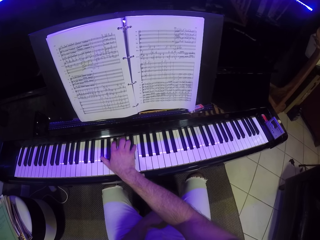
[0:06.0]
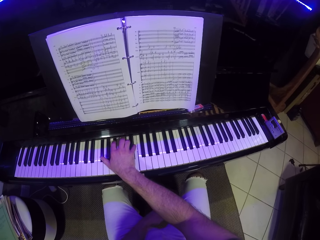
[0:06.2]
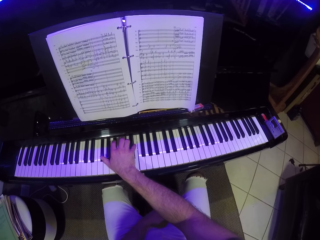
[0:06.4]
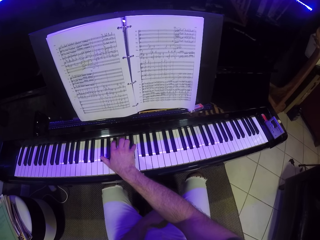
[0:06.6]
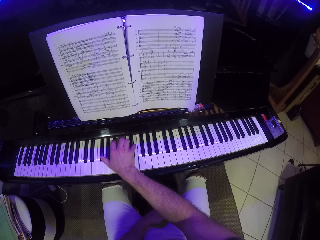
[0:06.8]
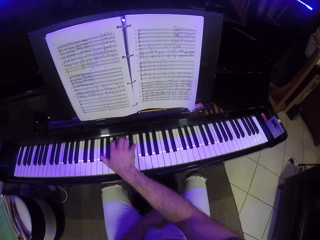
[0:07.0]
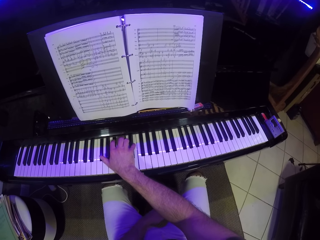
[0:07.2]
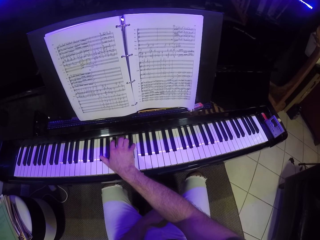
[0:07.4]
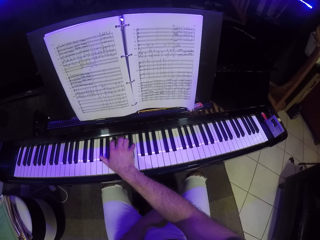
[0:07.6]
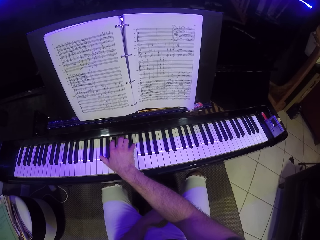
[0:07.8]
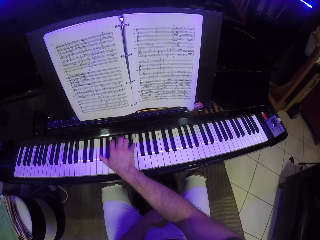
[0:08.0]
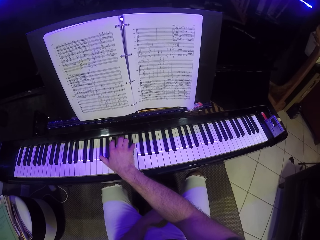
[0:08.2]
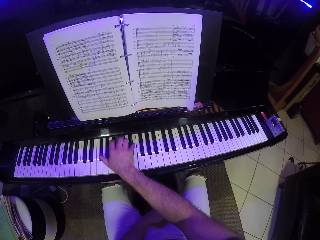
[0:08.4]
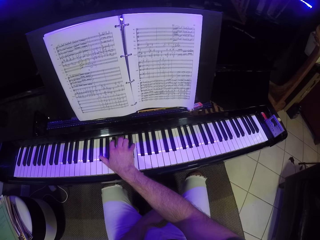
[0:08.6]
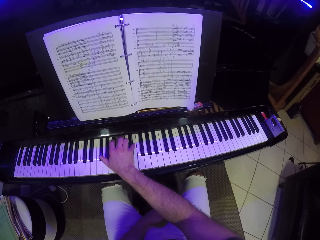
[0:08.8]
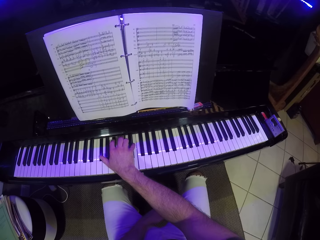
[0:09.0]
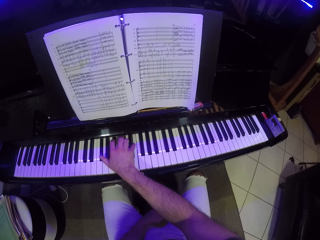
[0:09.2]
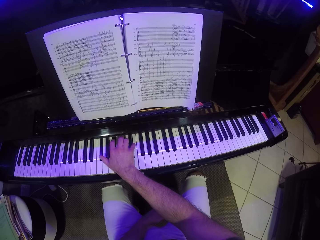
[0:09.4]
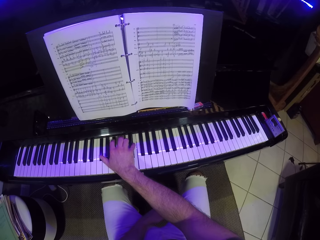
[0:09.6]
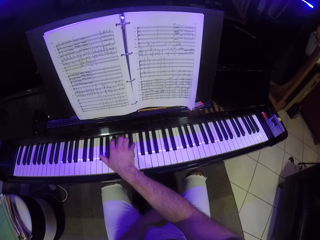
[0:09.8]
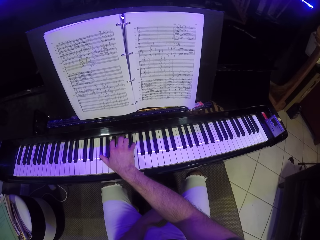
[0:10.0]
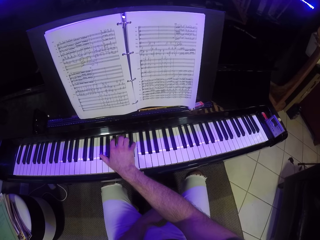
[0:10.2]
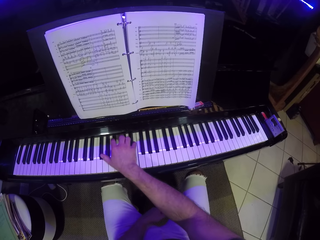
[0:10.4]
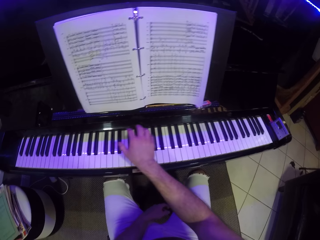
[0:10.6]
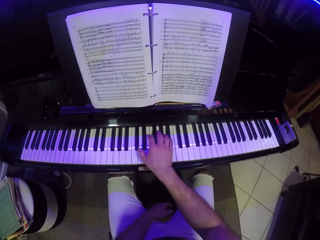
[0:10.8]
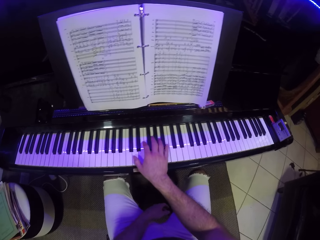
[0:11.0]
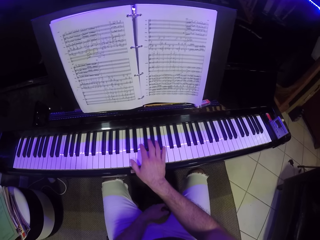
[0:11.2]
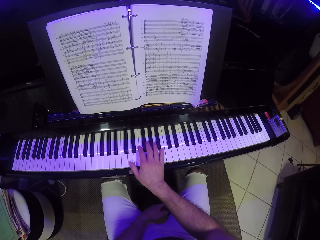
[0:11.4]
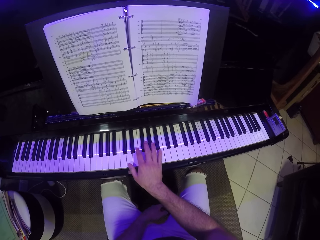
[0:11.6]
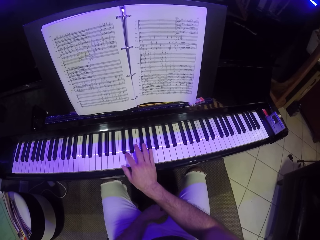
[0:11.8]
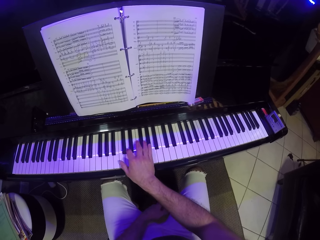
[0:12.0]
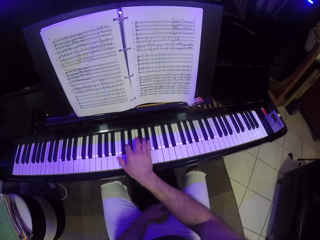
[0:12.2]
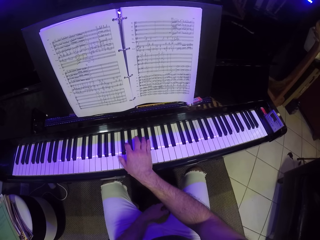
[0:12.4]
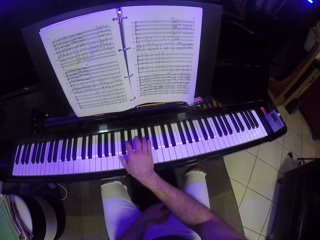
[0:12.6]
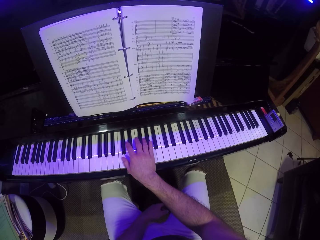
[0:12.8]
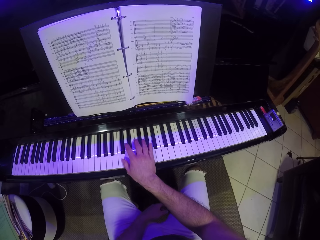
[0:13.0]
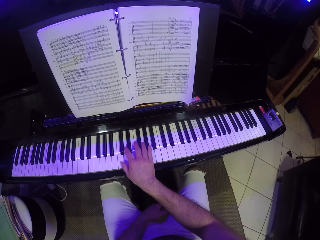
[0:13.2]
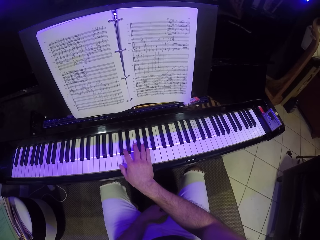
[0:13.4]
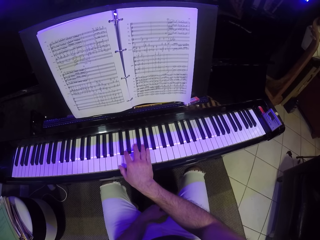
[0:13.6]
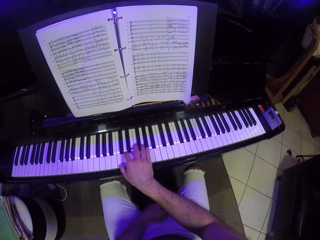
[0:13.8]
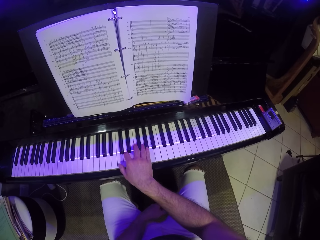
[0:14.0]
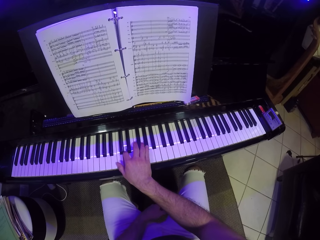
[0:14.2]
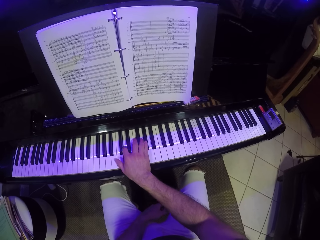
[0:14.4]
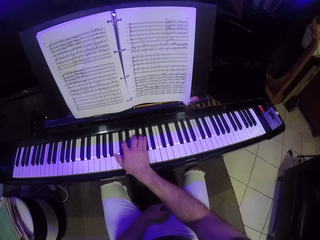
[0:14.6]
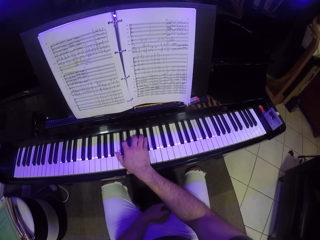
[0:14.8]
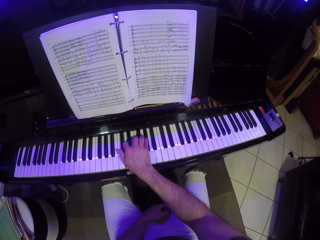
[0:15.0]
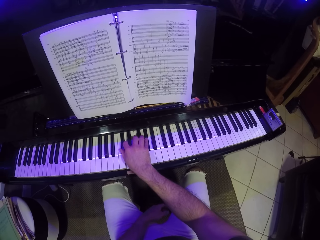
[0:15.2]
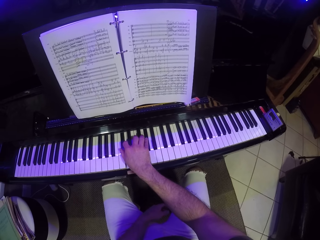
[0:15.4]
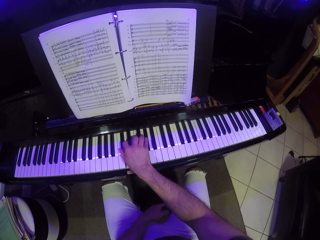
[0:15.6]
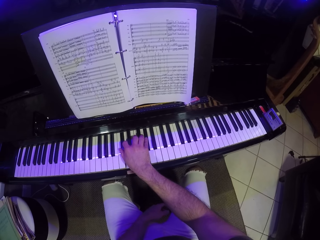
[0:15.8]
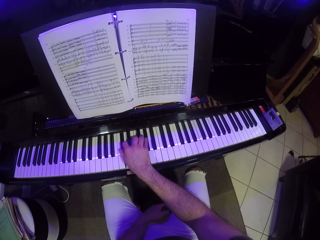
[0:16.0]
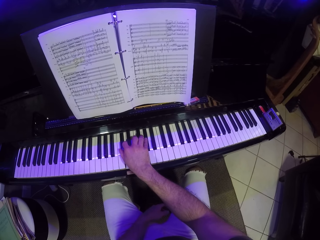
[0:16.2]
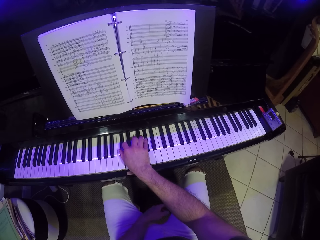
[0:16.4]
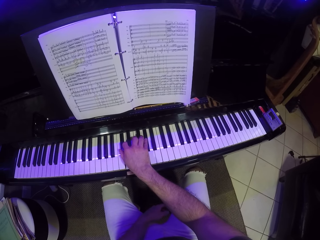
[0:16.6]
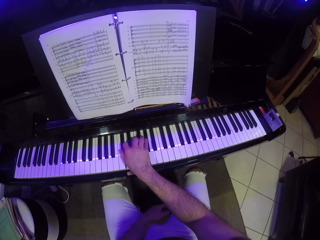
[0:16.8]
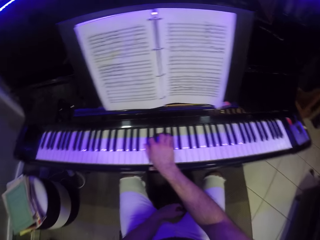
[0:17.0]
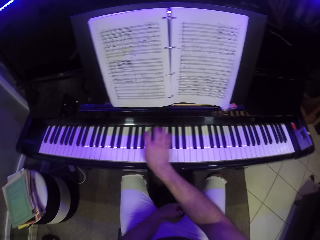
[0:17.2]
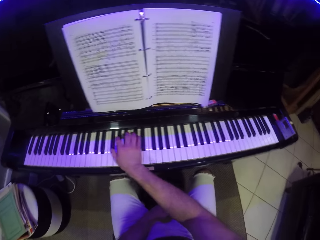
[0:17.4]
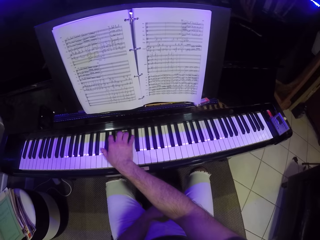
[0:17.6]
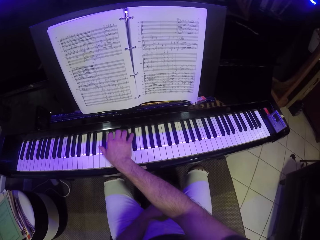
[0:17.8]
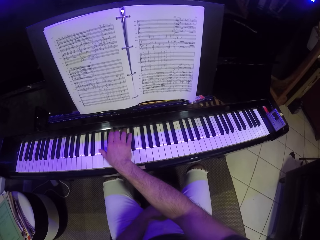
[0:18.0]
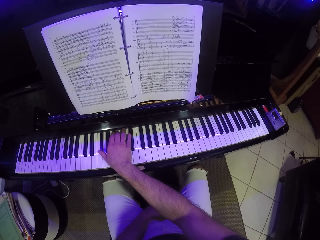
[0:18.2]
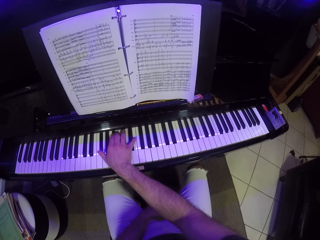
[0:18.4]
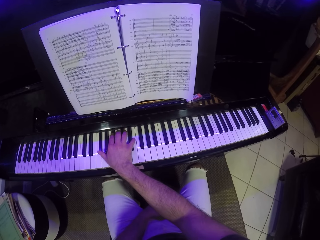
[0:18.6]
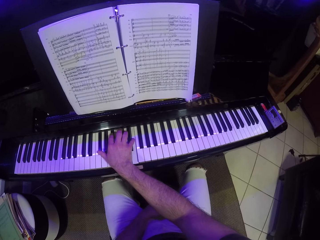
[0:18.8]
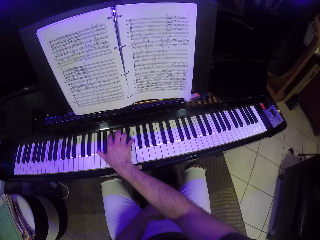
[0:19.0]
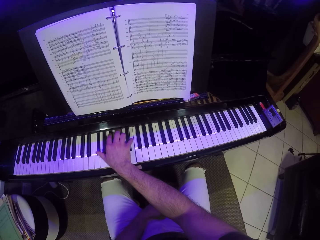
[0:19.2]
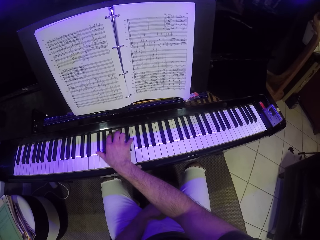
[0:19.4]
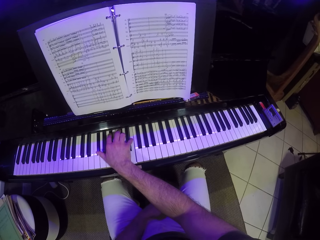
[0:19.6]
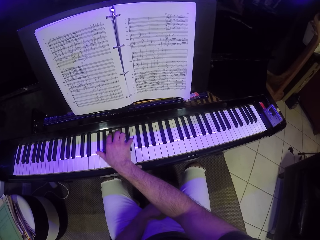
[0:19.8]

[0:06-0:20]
The camera wearer plays the piano. They read a piano book. They play the piano. They read the piano book.

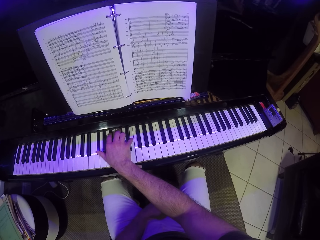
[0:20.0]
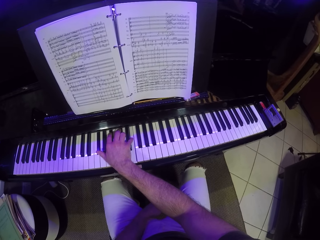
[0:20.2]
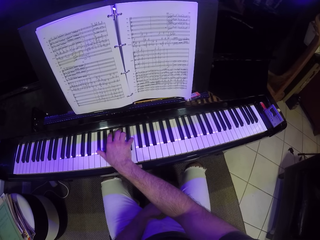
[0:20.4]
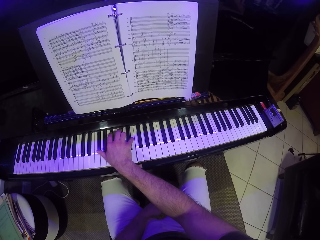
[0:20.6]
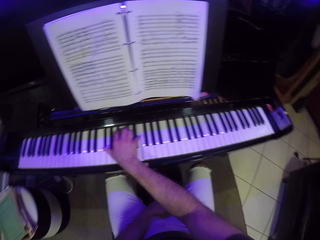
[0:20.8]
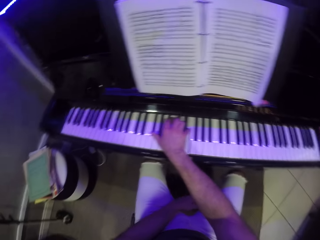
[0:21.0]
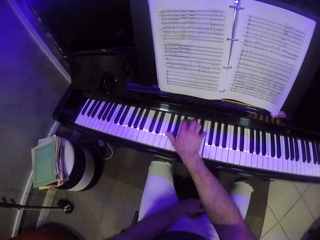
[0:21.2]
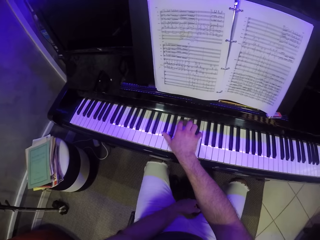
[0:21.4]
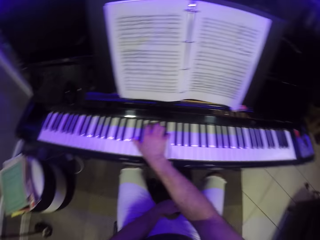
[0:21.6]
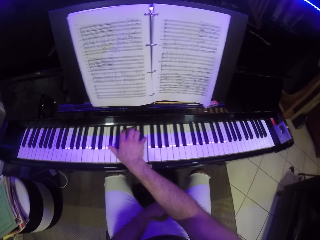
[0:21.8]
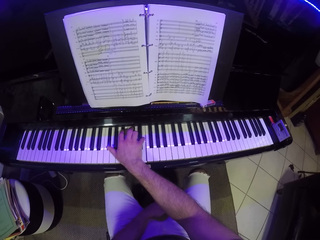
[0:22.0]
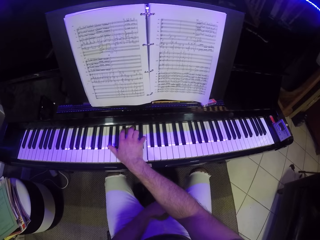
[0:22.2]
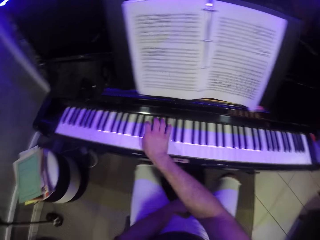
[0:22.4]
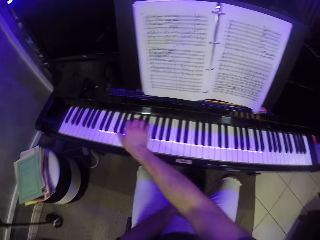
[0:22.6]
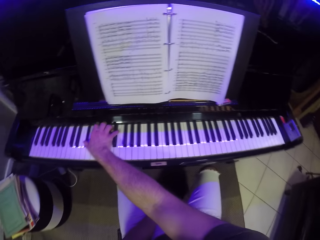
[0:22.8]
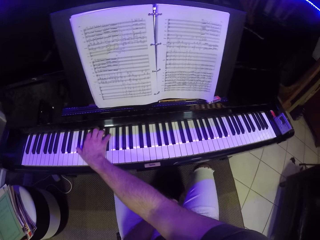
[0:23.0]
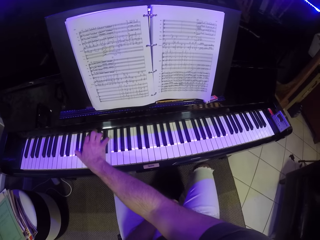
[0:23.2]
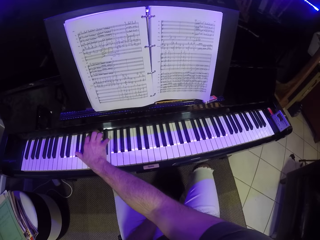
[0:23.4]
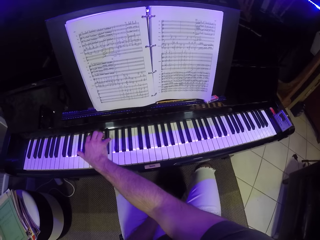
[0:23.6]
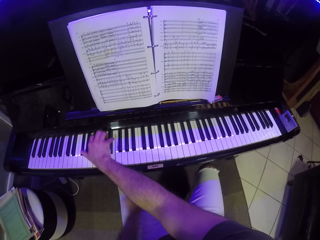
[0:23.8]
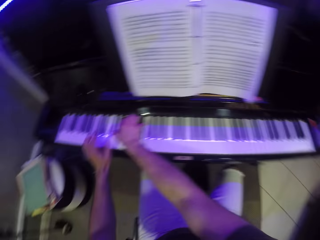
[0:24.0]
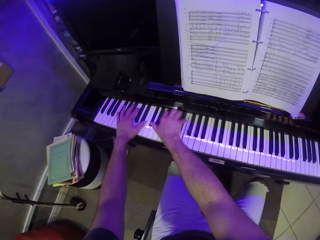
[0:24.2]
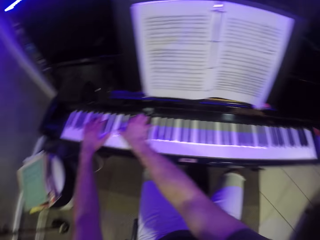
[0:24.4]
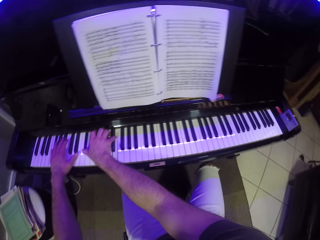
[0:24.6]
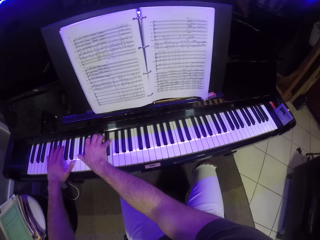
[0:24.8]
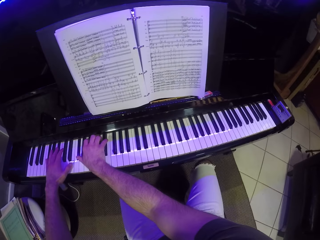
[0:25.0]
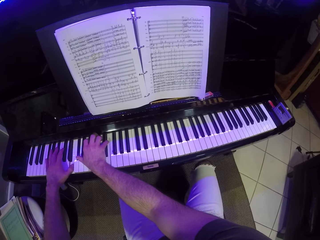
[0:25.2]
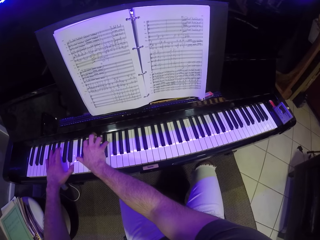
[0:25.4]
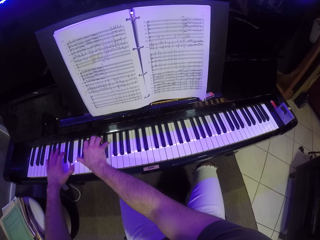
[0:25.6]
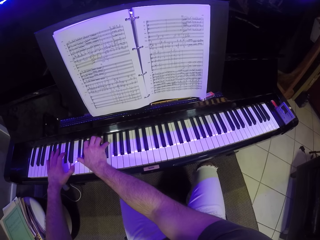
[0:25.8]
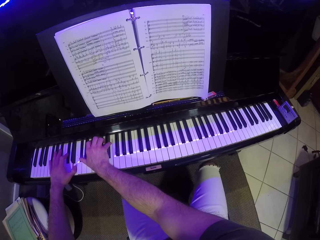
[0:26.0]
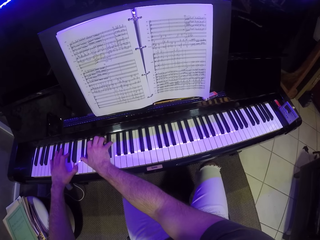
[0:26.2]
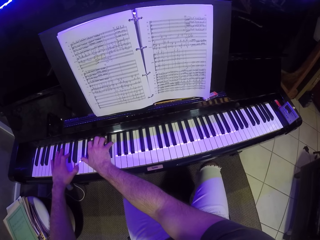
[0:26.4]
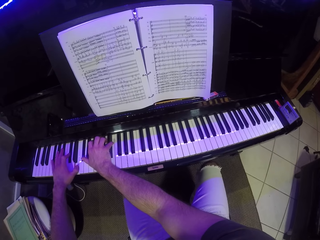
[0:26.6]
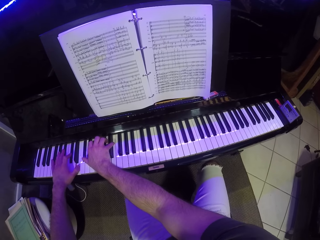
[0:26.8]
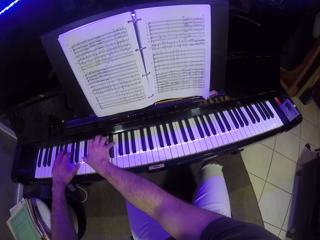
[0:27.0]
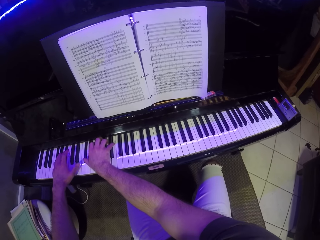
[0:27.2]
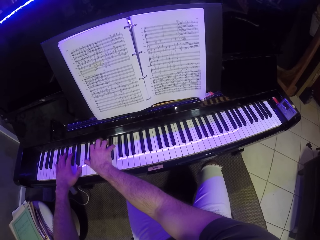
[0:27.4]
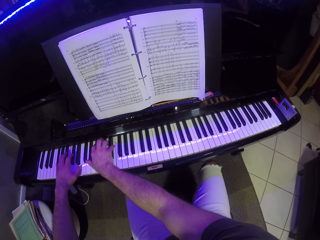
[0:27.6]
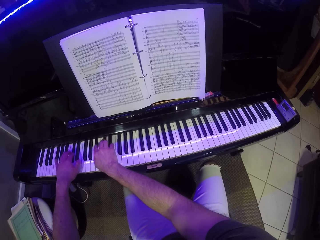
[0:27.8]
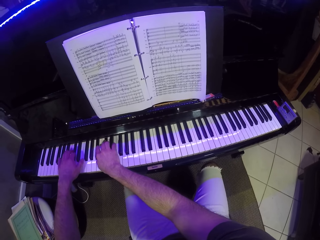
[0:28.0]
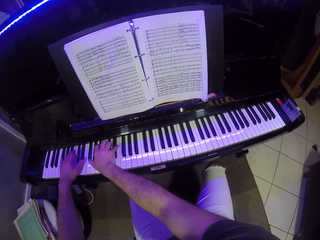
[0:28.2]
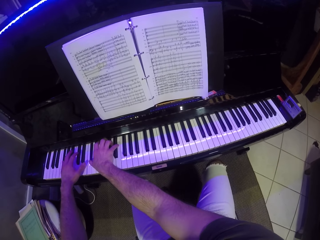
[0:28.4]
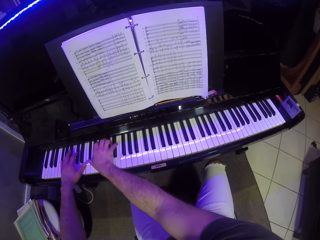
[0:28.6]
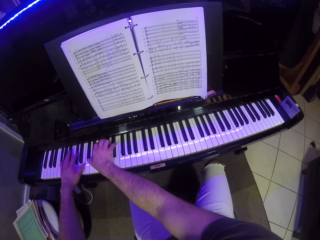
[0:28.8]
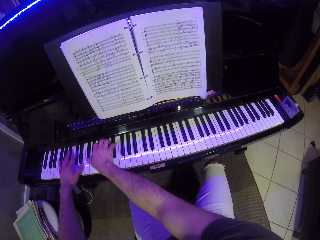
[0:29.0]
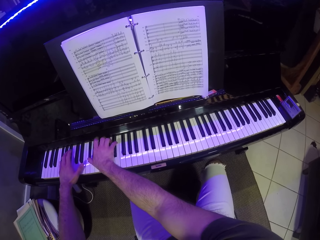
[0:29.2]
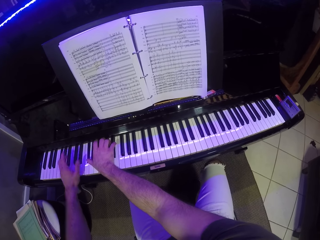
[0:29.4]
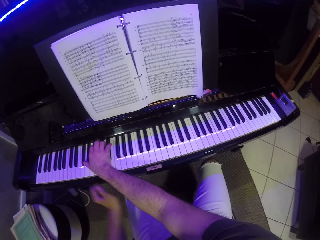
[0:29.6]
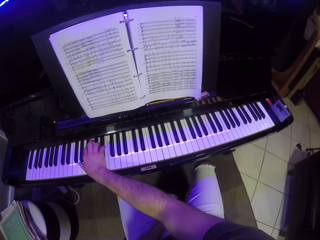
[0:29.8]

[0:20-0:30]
The camera wearer looks around. They play the piano with one hand. They play the piano with both hands.
